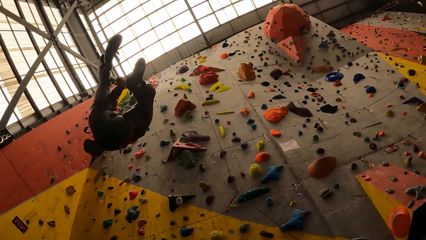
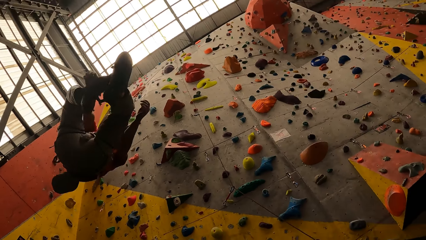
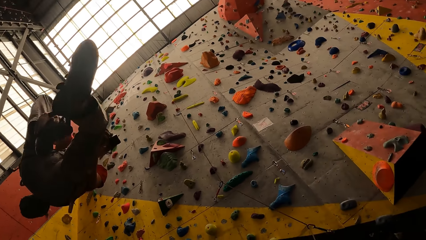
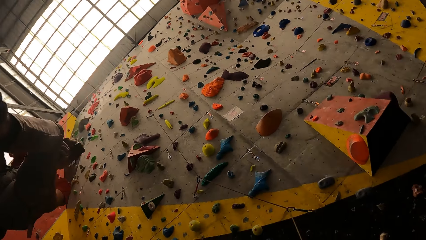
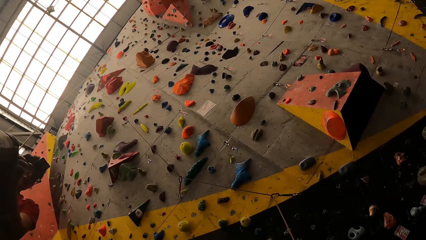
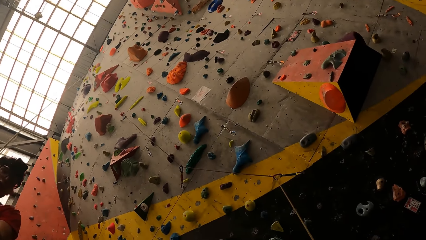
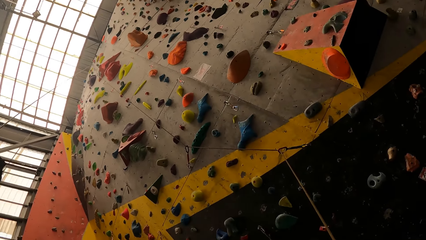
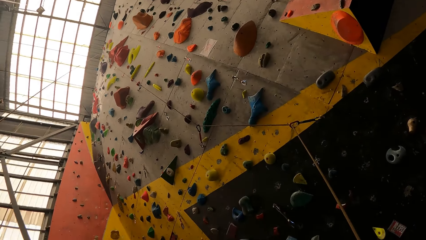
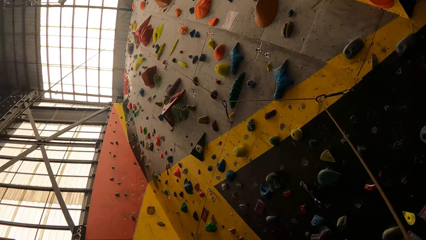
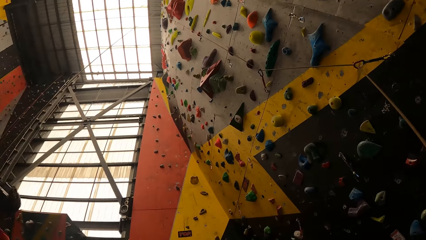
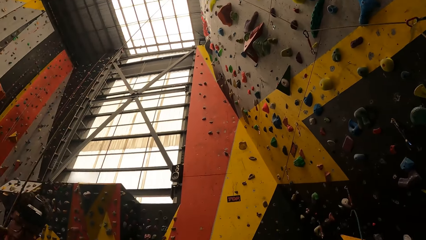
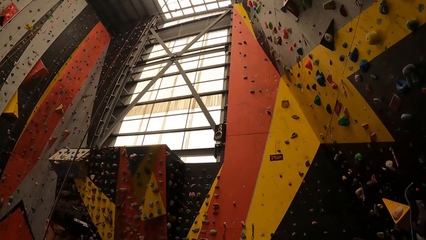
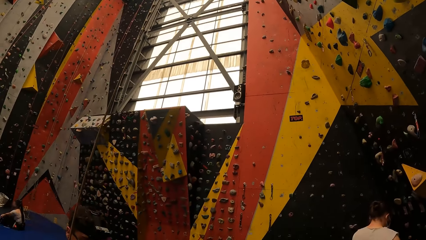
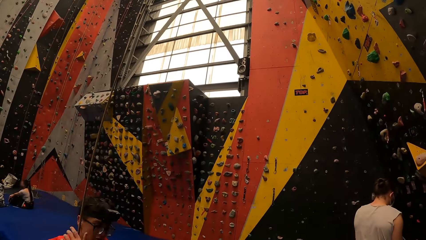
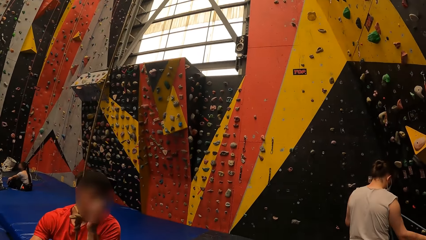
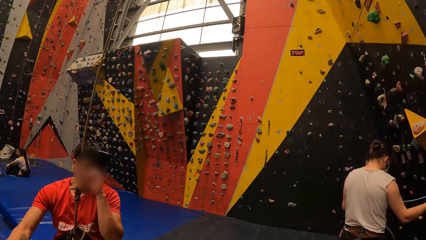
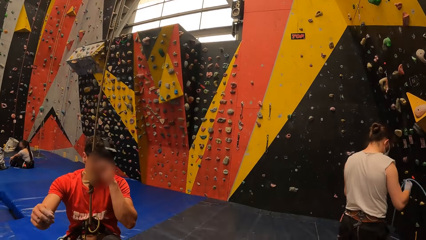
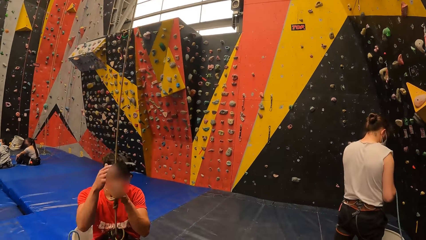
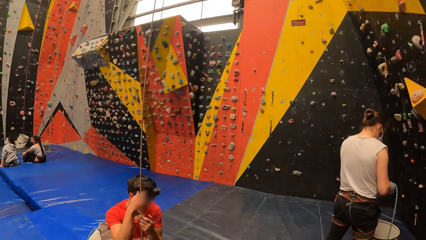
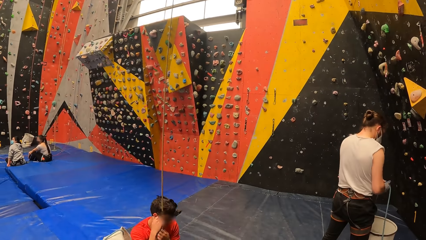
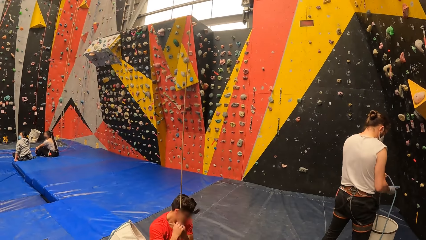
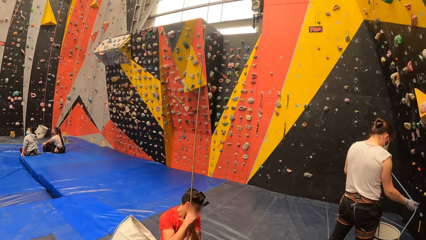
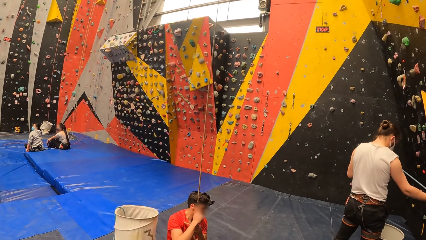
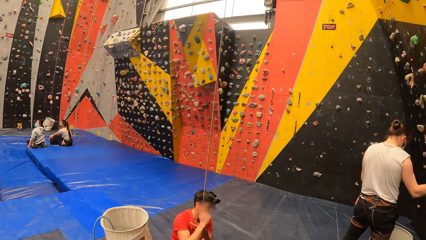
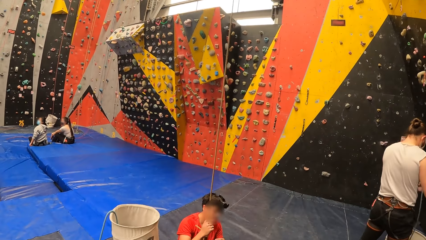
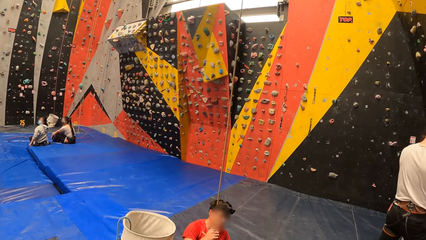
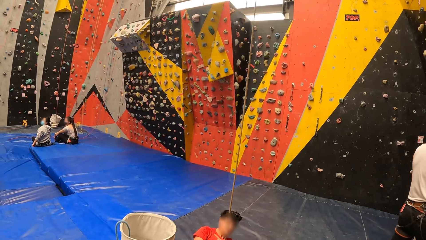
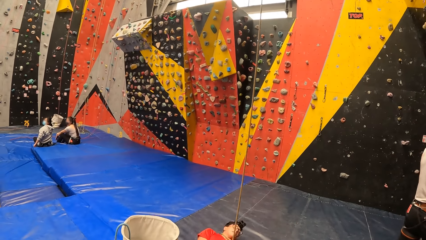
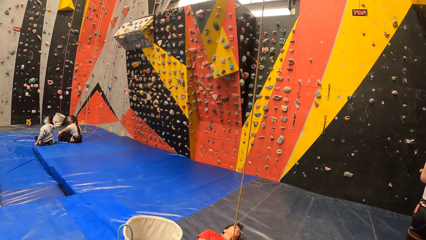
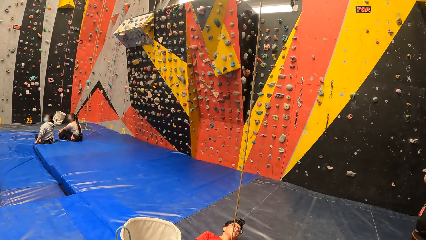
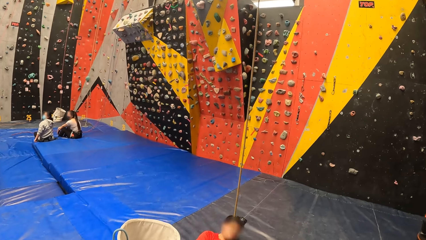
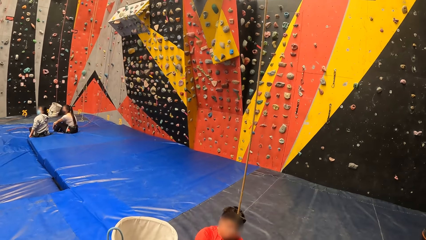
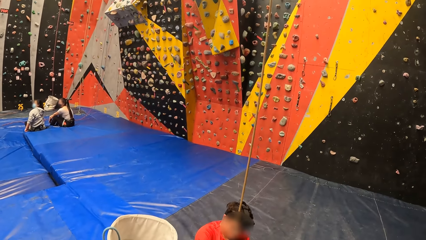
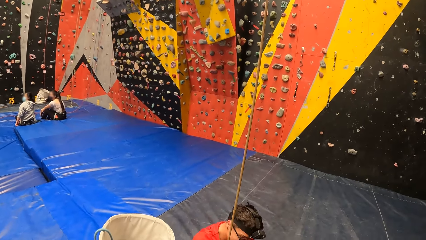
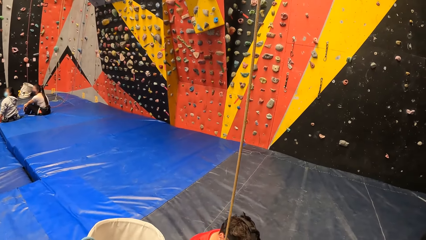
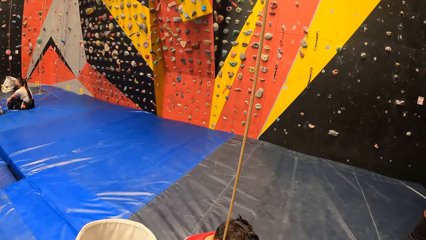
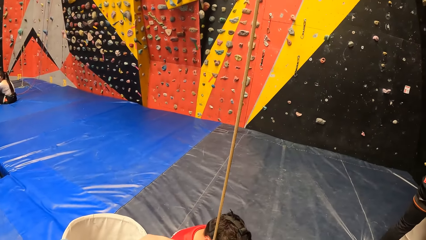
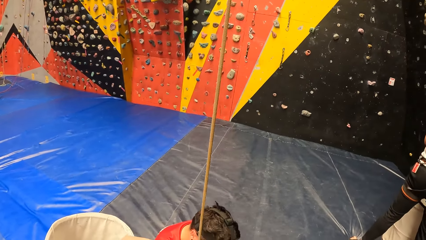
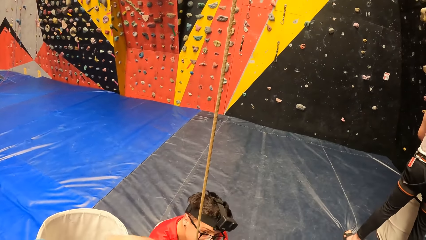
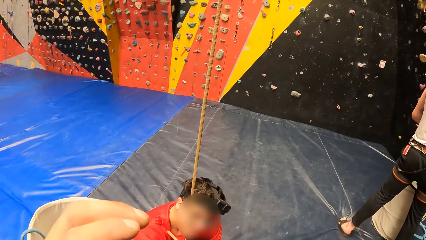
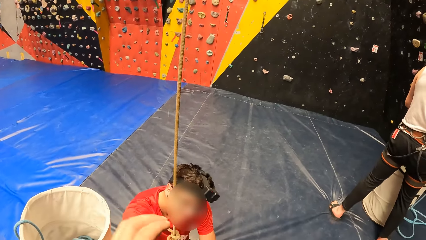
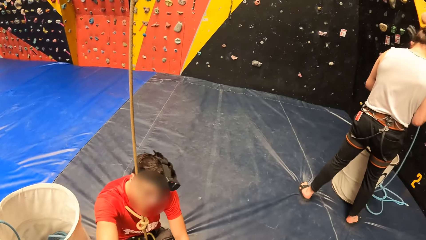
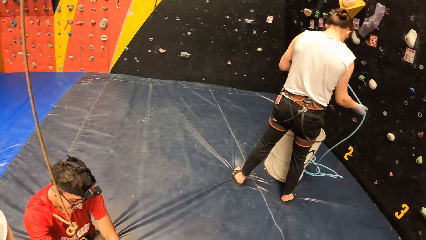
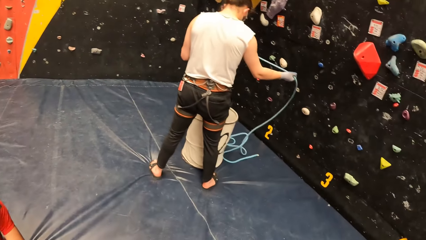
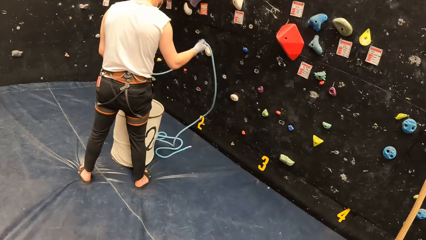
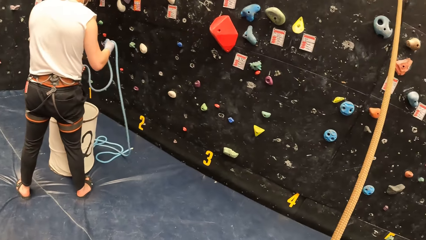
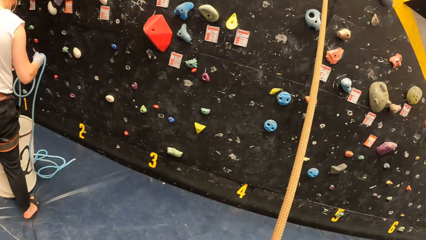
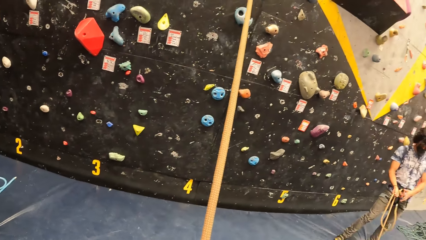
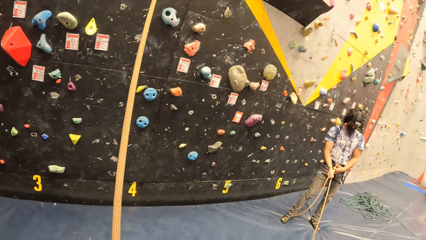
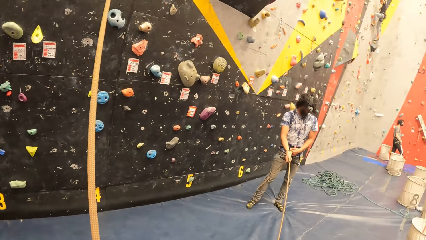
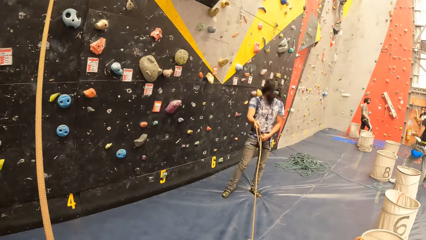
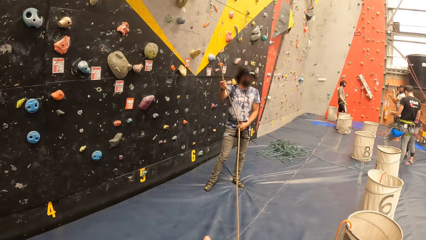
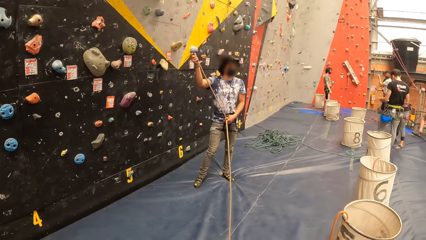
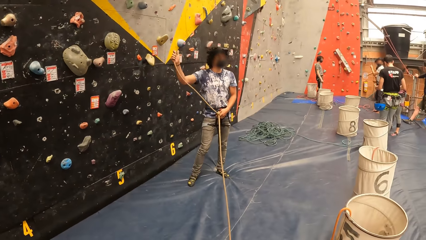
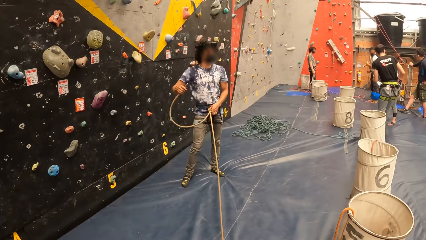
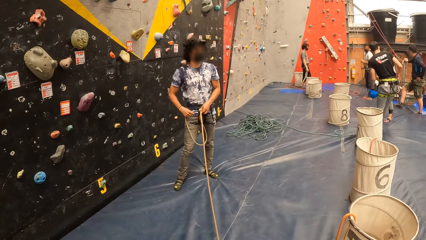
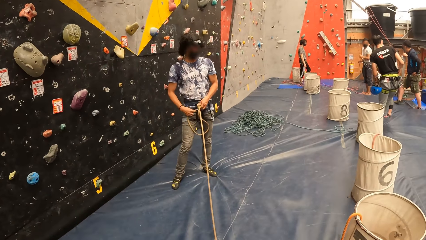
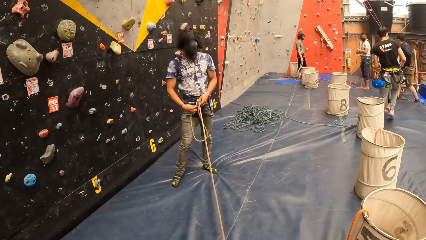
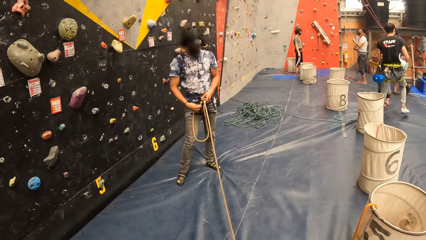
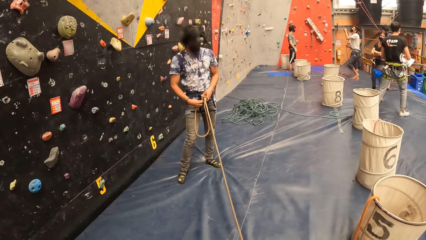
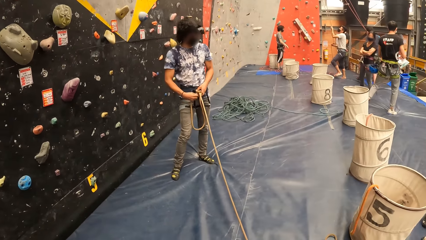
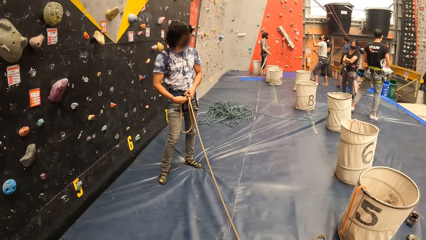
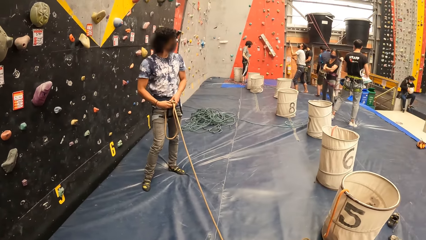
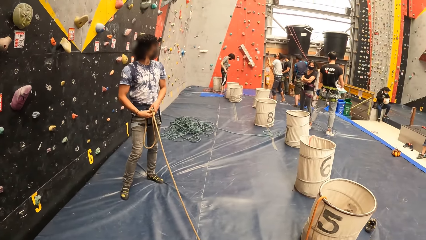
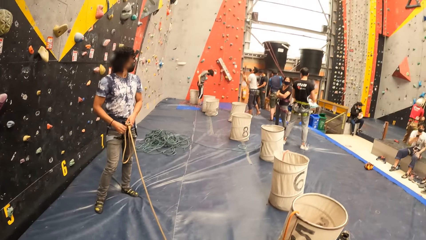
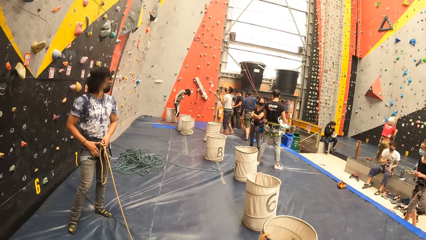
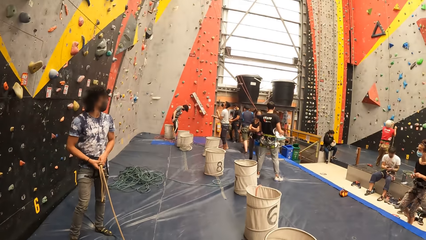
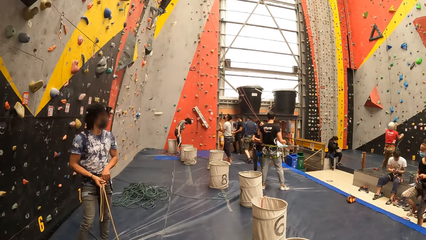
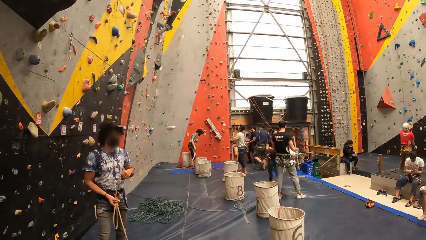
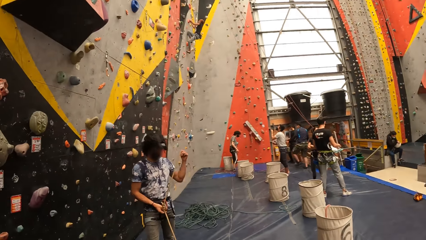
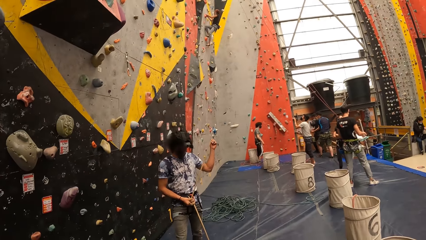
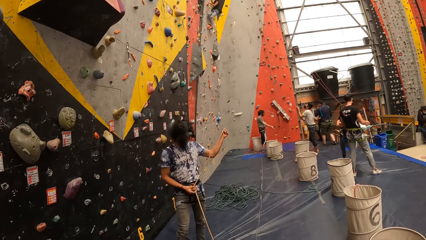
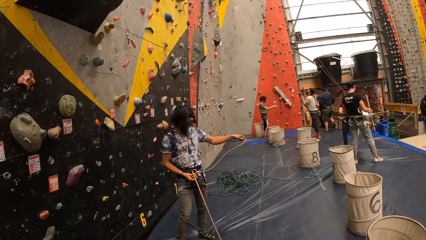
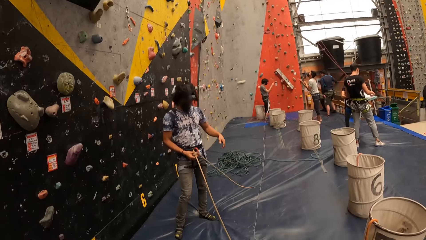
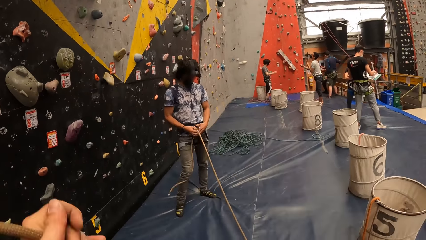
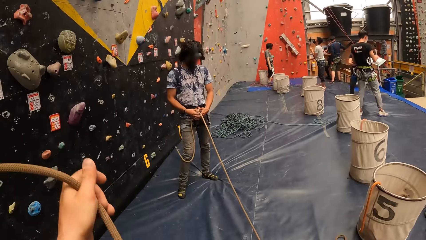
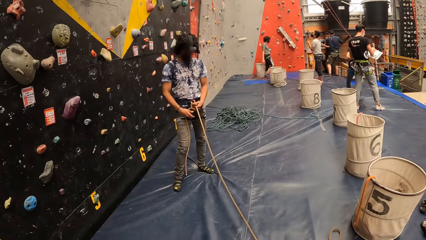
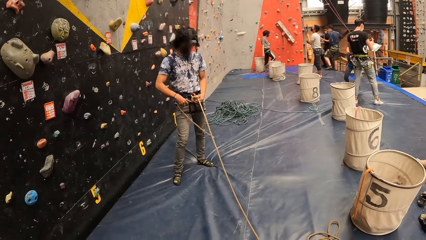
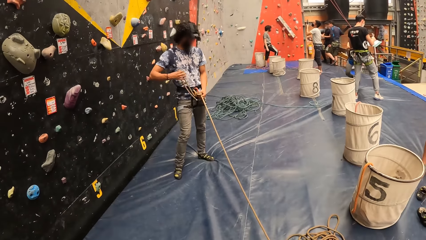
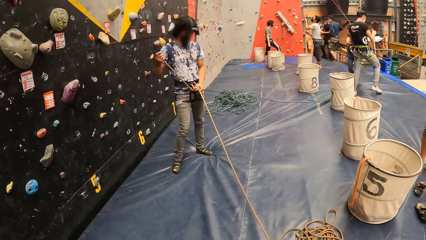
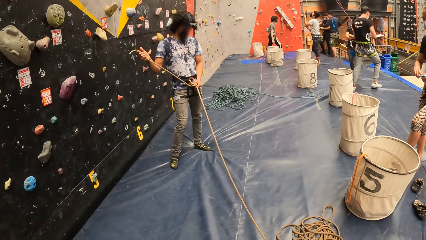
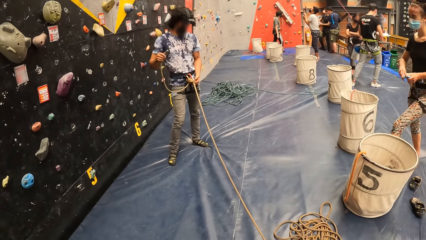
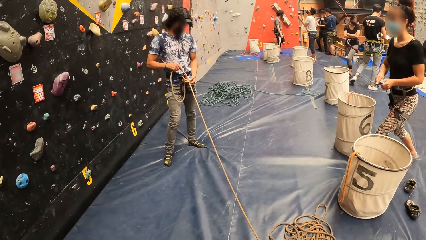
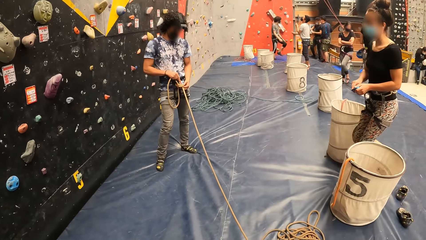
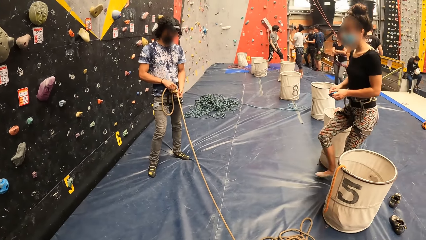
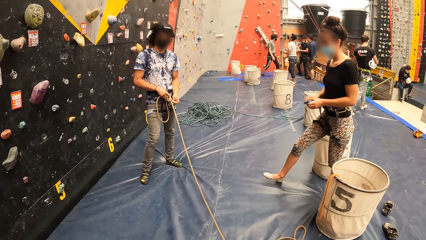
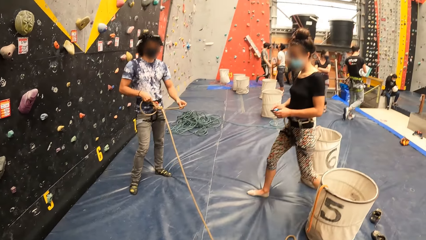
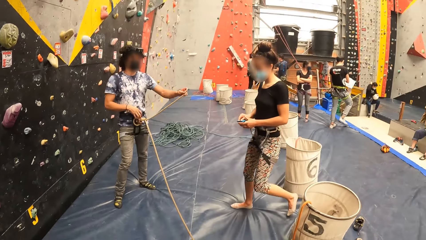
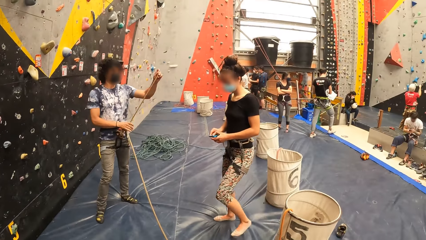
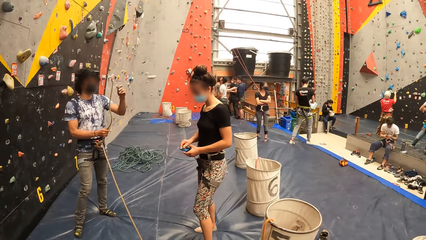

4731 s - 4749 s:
A man sits on the floor. The camera wearer looks around the room. The man lies on the floor and moves around. The camera wearer uses gestures. A woman walks around. The camera wearer stretches a rope. They look around. The woman walks around.
